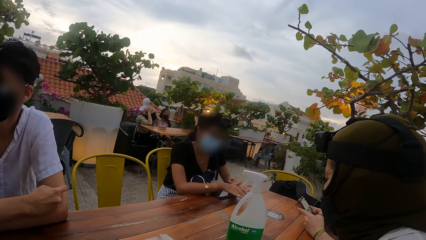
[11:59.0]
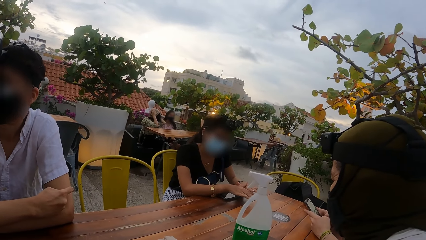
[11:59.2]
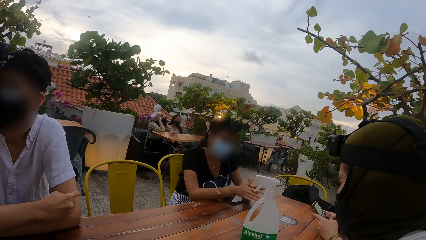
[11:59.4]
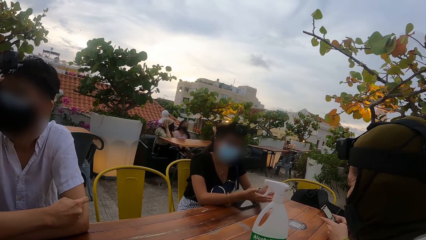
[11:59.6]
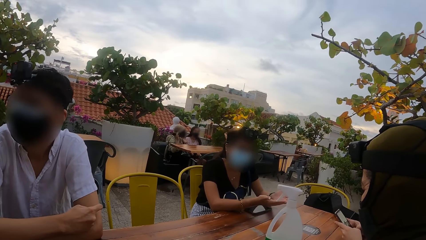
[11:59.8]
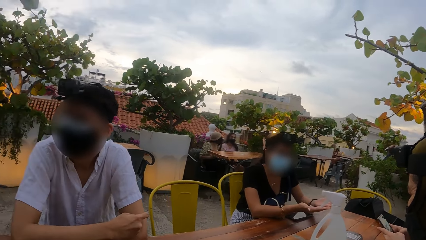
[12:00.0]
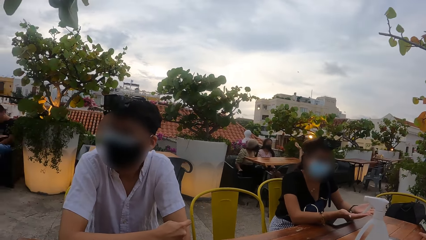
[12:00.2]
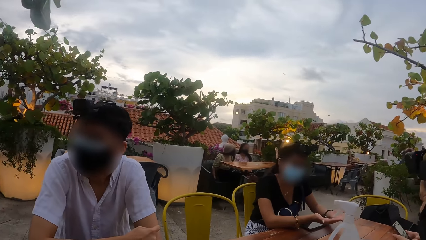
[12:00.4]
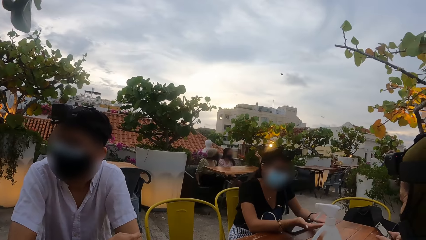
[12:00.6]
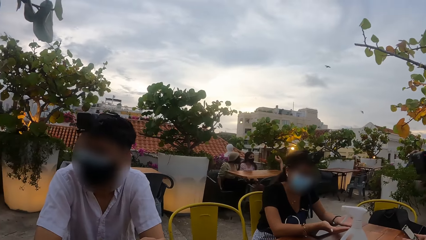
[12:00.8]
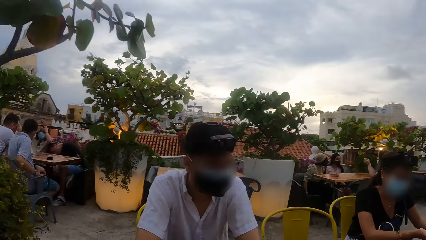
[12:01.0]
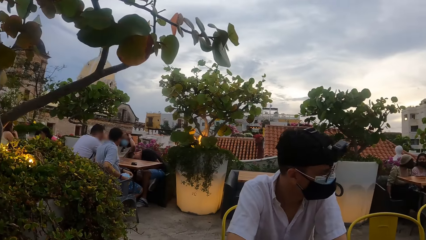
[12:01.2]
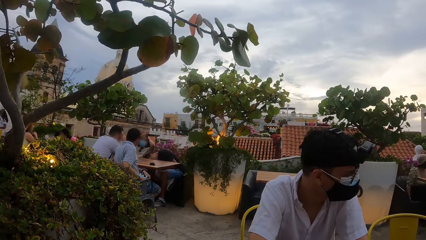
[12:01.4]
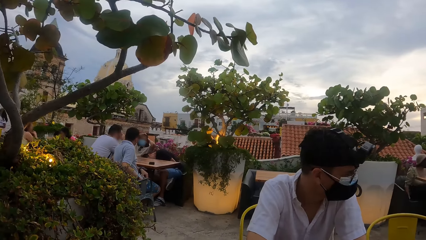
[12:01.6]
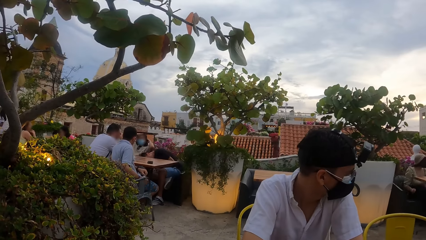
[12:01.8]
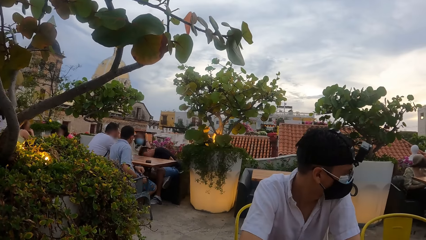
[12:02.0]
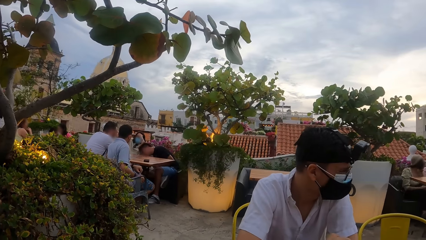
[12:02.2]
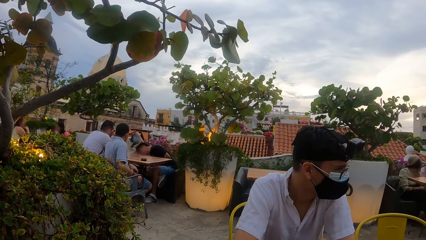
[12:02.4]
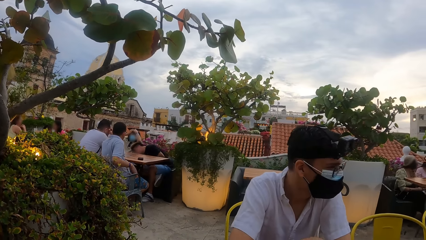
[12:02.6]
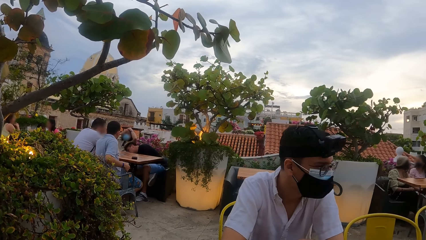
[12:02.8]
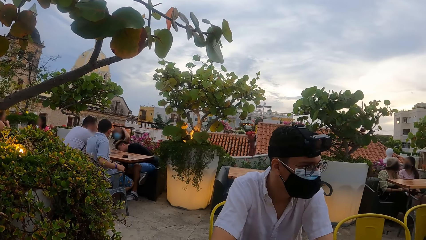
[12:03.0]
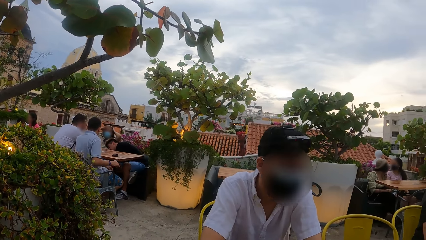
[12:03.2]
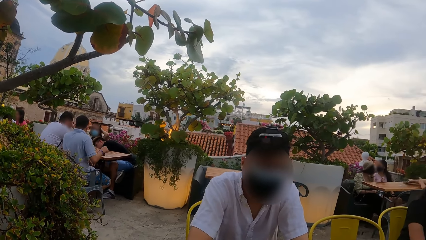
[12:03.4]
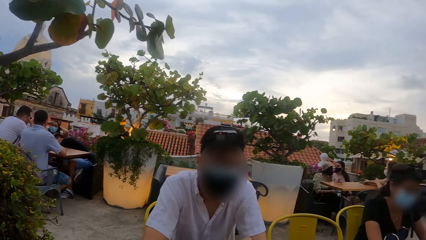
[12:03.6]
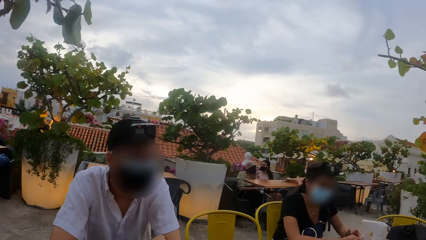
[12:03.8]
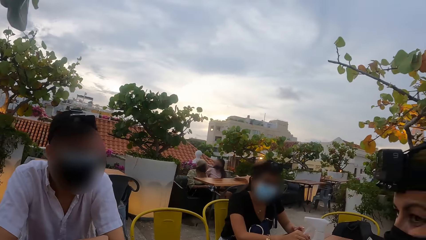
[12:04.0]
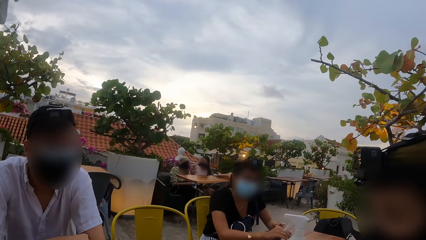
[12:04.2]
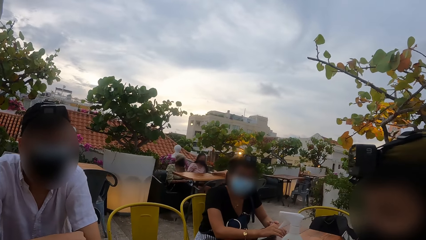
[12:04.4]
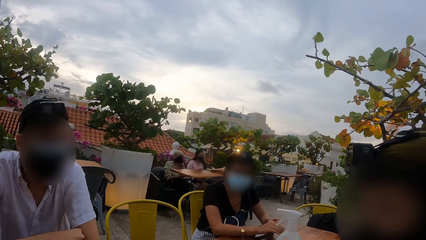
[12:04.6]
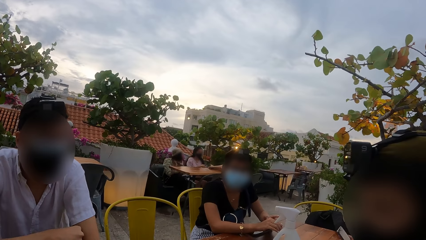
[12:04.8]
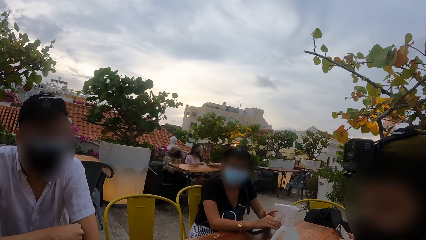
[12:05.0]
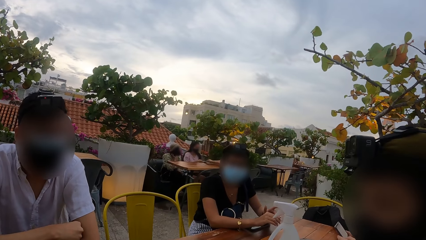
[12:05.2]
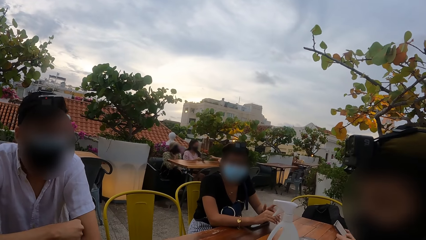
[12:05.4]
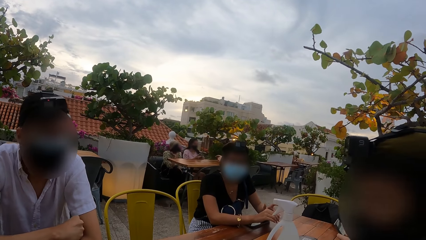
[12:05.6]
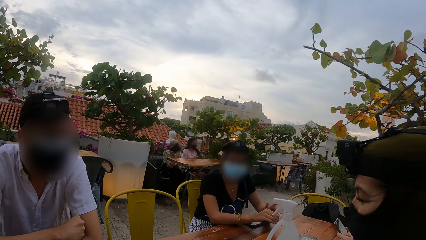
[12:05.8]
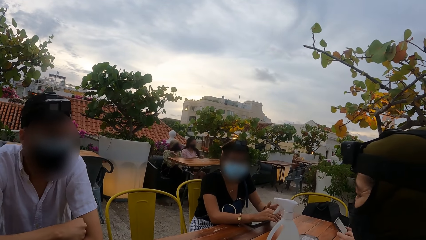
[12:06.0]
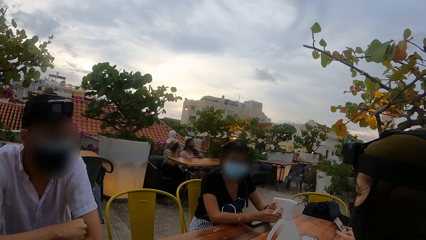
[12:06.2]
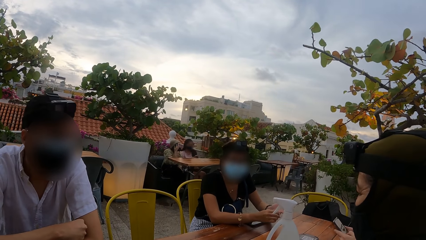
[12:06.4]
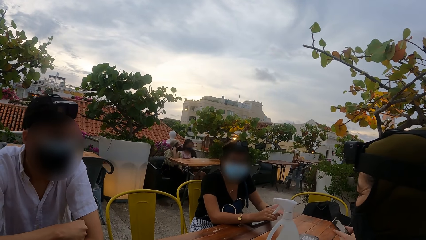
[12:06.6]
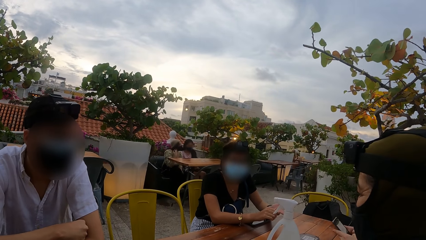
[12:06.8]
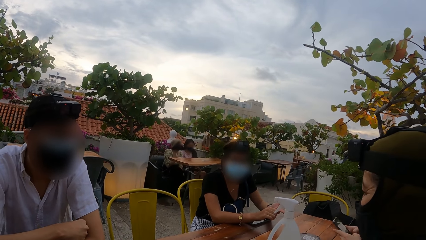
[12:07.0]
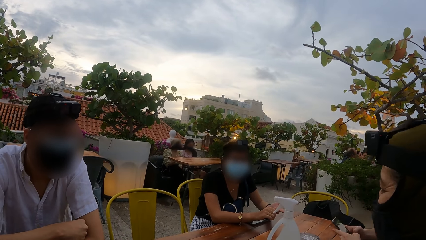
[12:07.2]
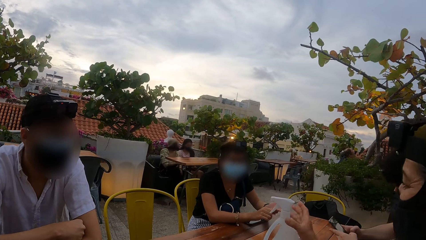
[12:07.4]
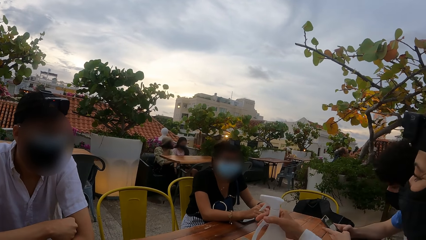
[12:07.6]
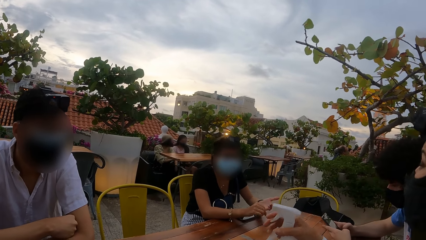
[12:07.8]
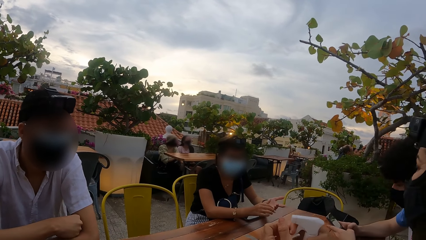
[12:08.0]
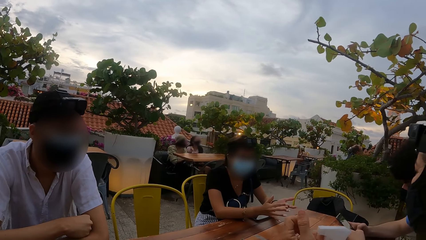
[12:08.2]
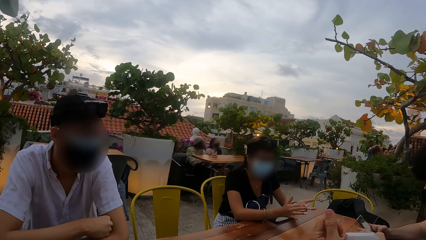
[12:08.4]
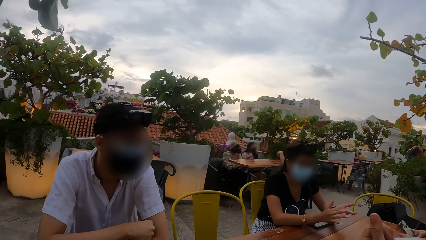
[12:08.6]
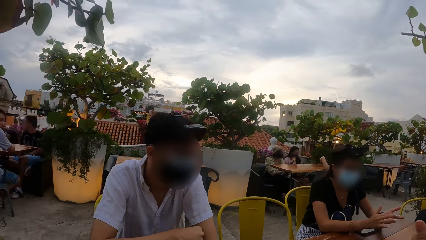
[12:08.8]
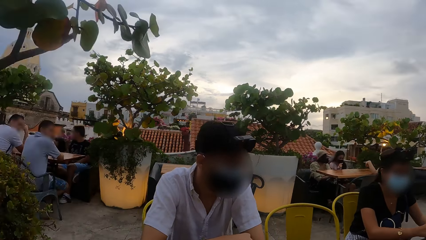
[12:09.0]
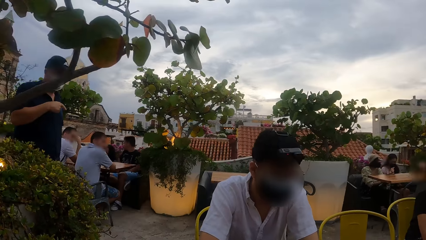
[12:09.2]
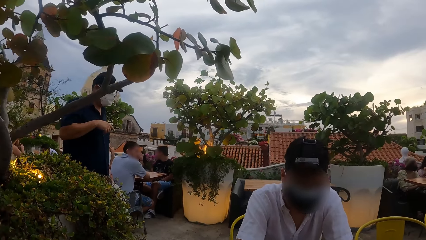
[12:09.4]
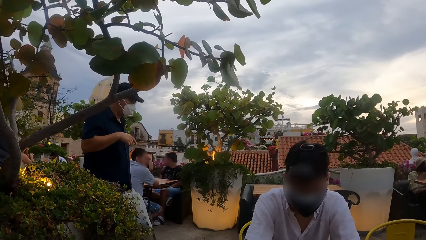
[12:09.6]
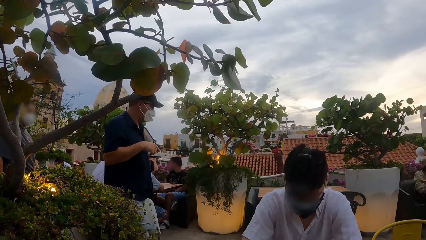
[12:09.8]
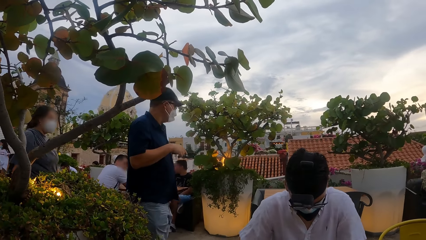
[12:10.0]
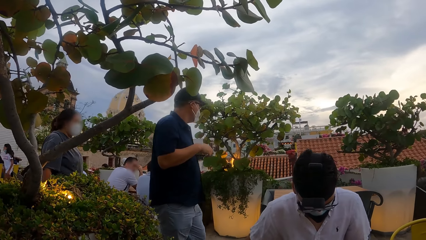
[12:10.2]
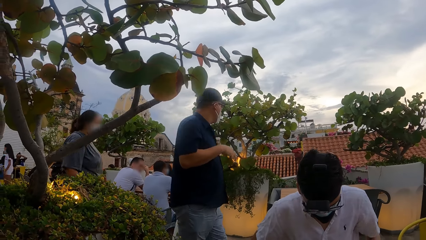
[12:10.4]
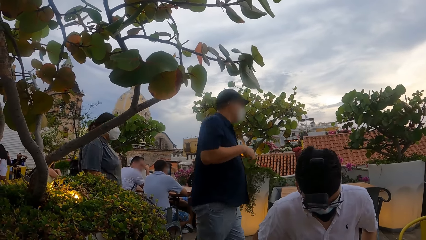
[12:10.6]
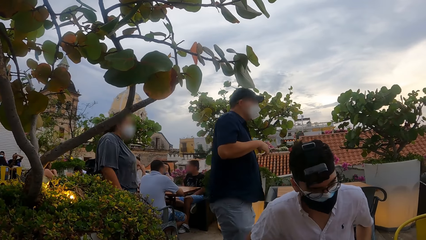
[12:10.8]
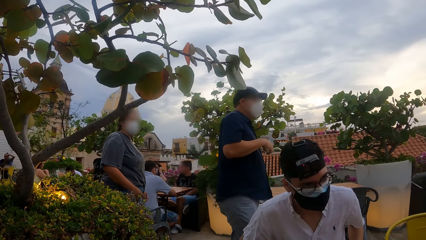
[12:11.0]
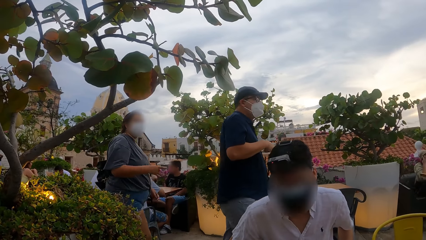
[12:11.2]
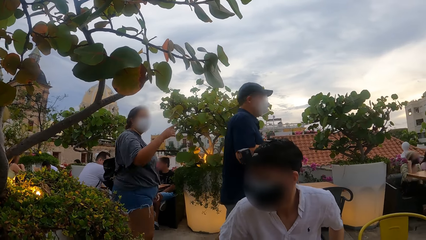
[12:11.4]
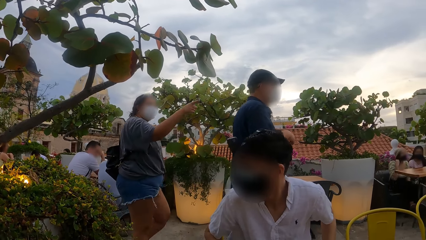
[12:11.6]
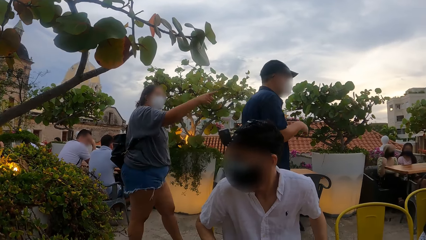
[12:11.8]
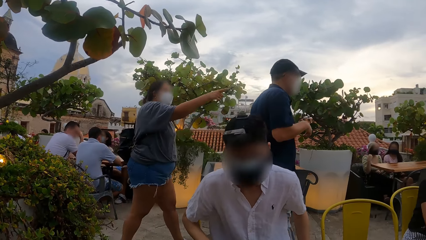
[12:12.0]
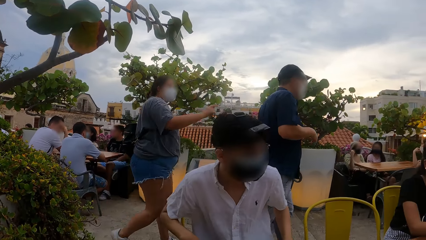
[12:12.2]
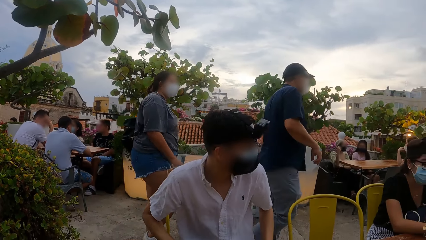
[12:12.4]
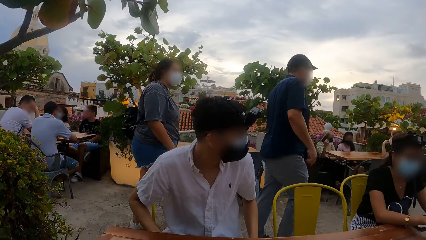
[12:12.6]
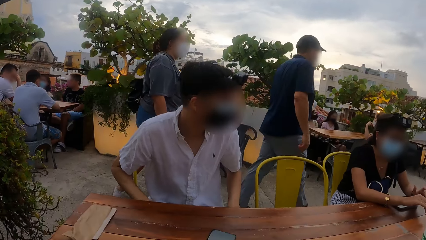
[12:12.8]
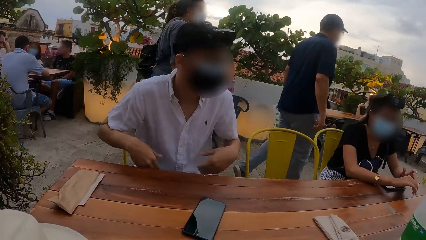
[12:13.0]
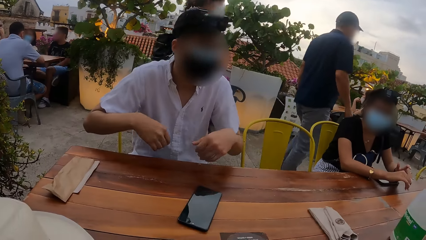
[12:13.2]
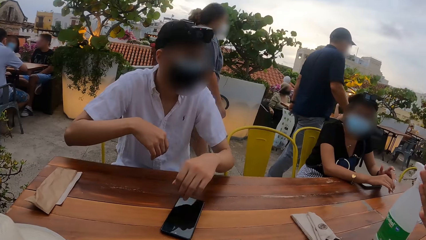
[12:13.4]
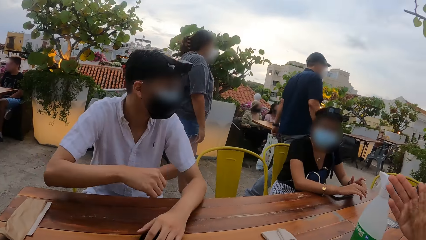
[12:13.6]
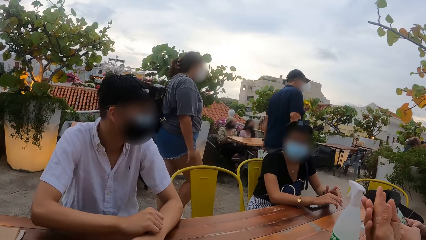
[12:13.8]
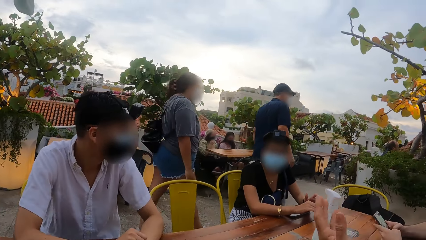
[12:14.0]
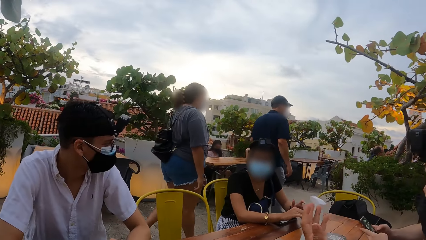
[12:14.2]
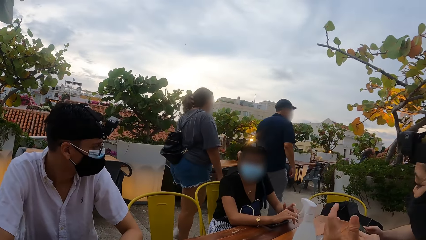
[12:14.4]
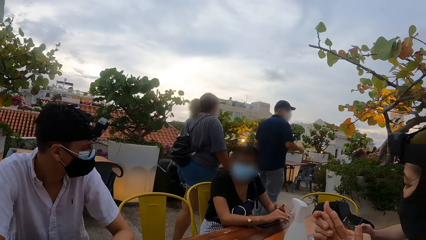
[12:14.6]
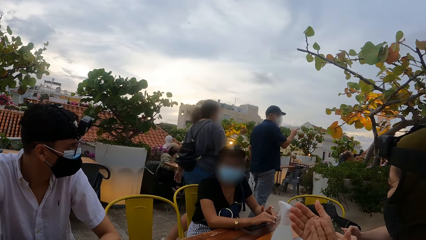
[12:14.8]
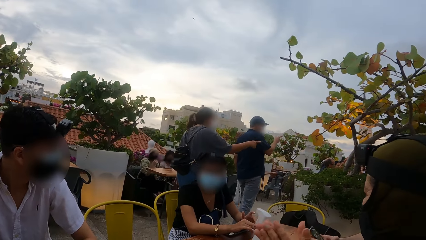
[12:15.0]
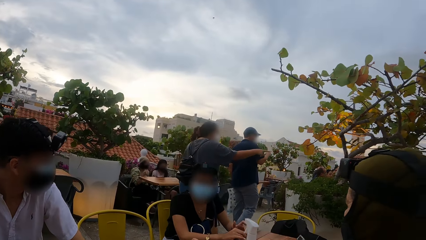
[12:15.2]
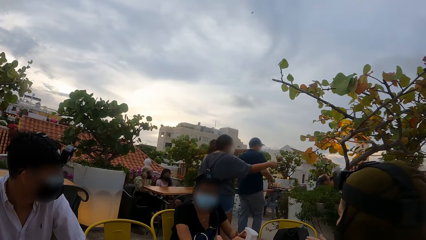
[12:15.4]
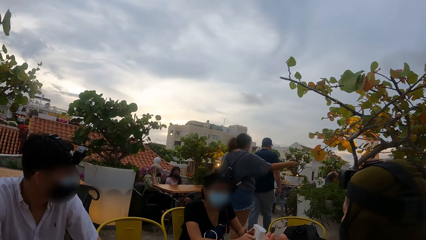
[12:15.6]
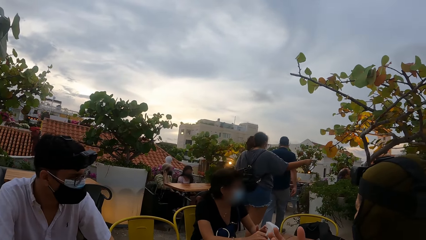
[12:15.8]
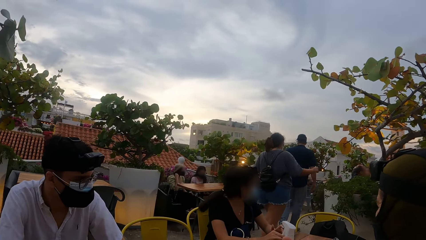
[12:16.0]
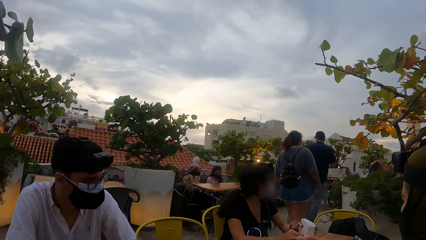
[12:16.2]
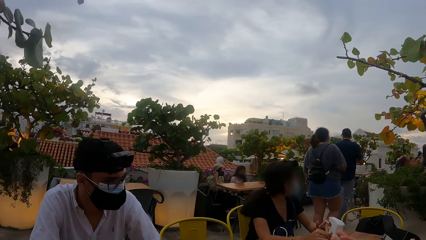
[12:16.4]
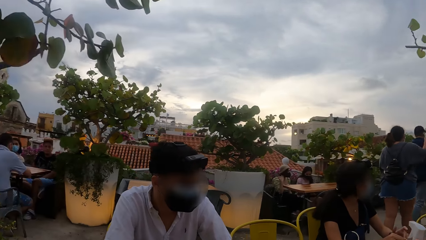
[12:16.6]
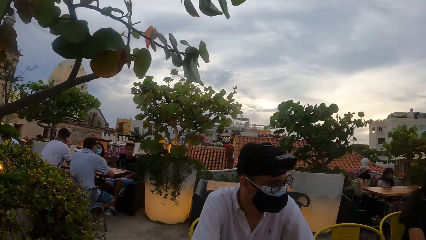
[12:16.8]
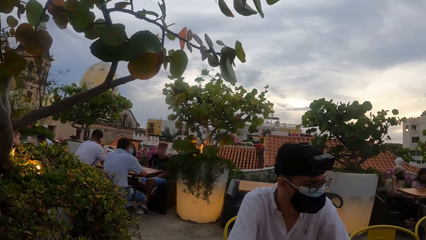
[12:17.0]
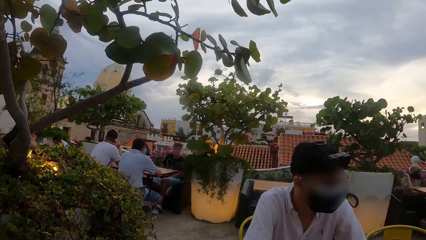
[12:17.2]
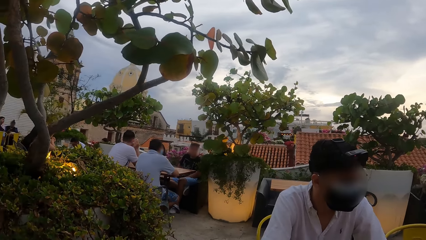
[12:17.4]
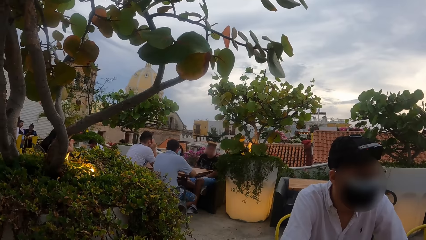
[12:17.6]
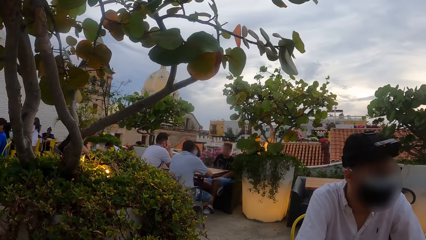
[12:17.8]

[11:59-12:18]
The camera wearer looks around the rooftop restaurant. They look around the table. A woman carries a spray bottle of sanitizer from the table with her right hand. The woman sprays sanitizer on her hands. The camera wearer looks around the rooftop restaurant. A man rests his hands on the table. The woman rubs her hands. The camera wearer looks around the rooftop restaurant.
